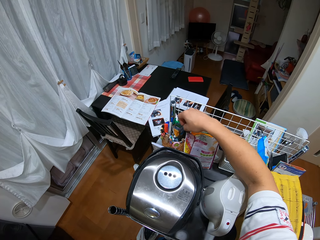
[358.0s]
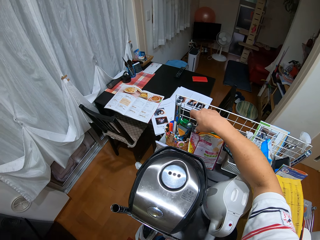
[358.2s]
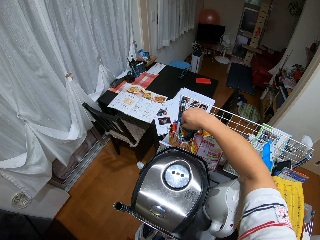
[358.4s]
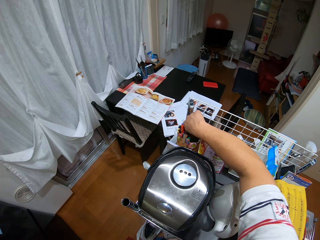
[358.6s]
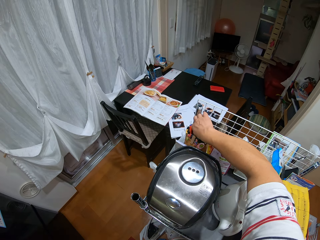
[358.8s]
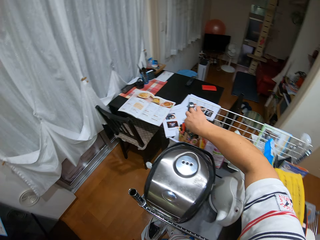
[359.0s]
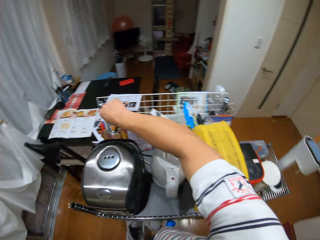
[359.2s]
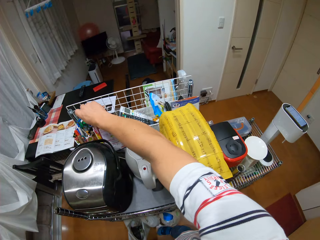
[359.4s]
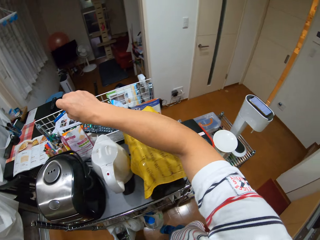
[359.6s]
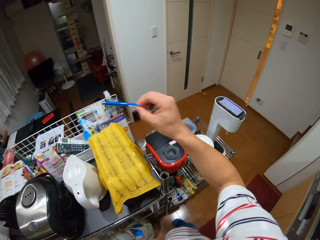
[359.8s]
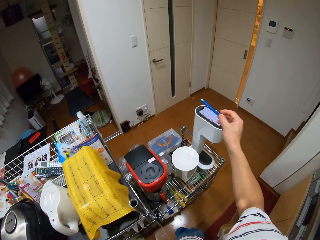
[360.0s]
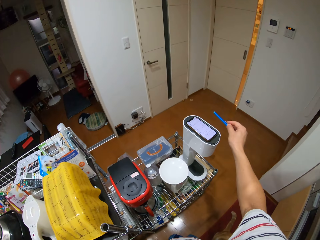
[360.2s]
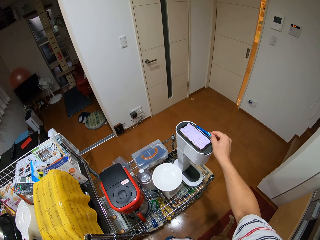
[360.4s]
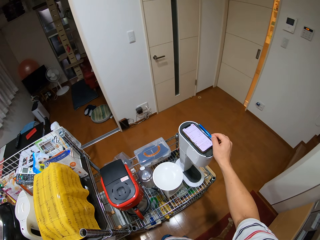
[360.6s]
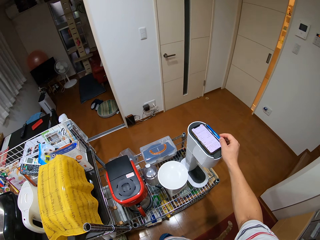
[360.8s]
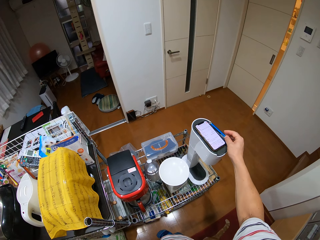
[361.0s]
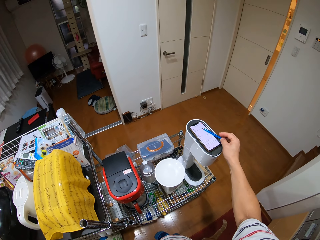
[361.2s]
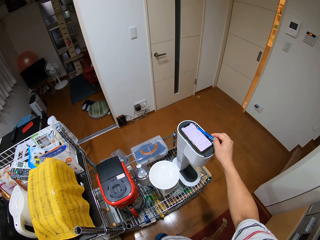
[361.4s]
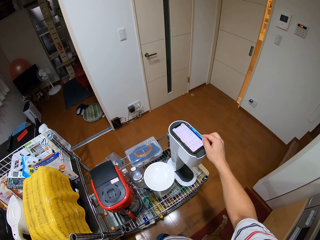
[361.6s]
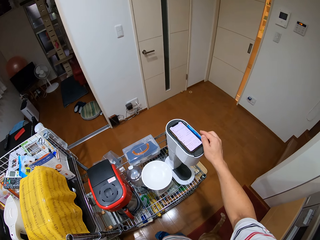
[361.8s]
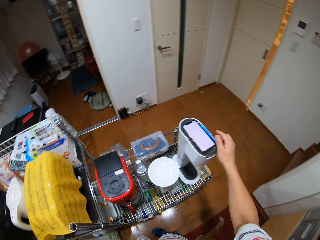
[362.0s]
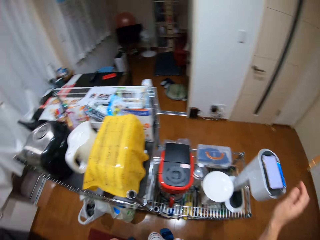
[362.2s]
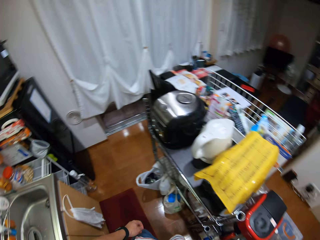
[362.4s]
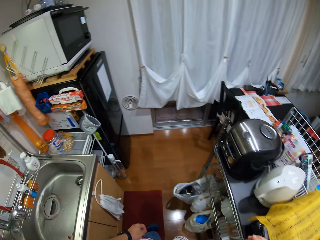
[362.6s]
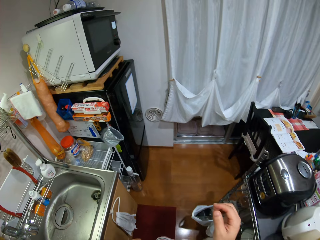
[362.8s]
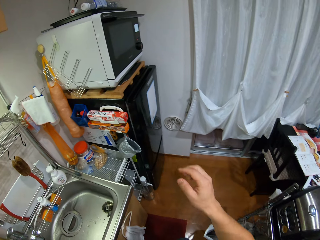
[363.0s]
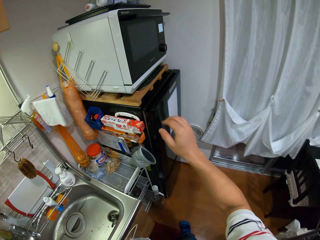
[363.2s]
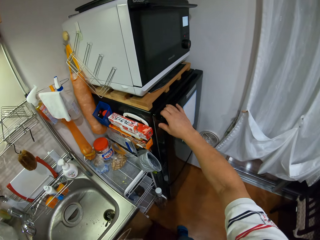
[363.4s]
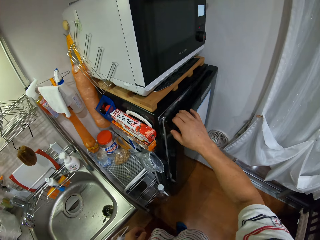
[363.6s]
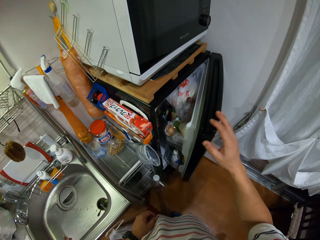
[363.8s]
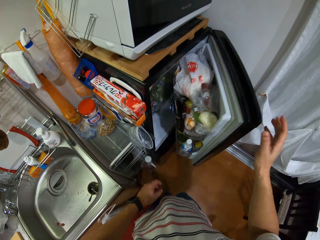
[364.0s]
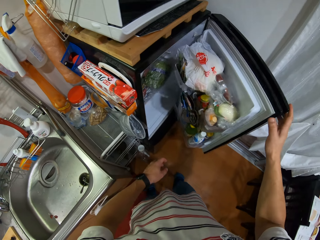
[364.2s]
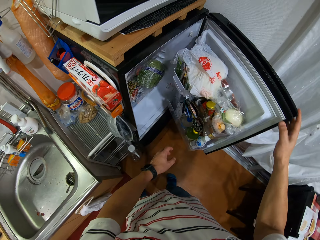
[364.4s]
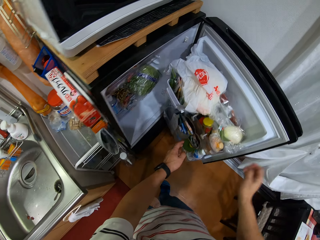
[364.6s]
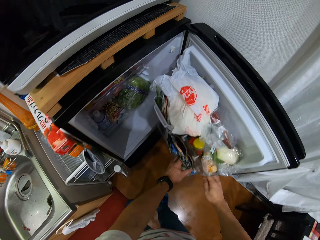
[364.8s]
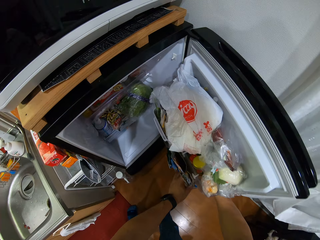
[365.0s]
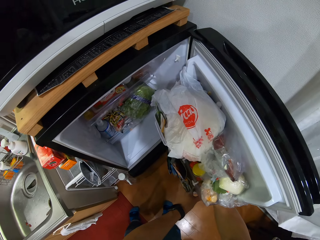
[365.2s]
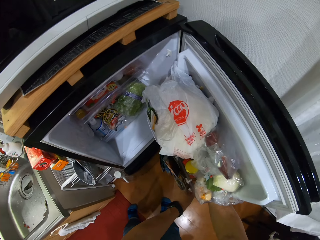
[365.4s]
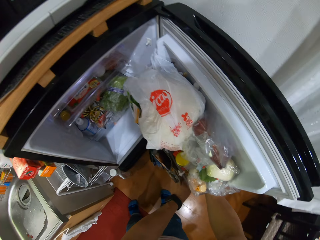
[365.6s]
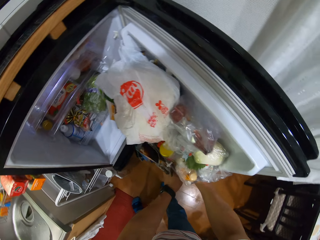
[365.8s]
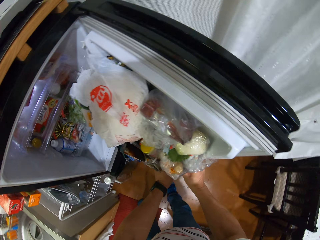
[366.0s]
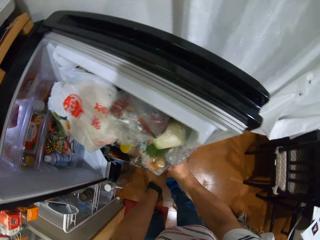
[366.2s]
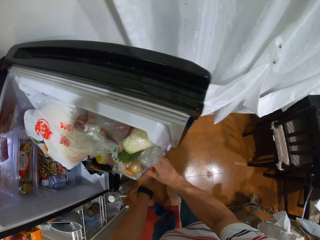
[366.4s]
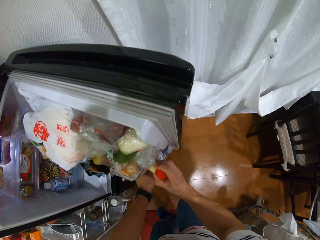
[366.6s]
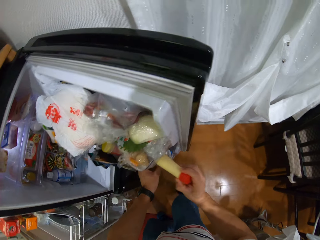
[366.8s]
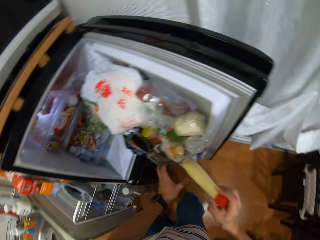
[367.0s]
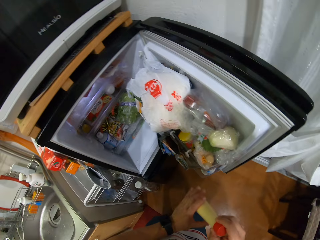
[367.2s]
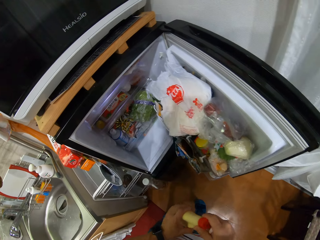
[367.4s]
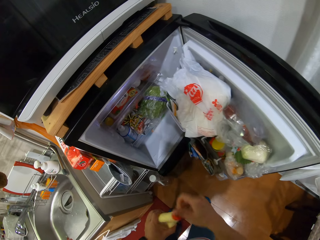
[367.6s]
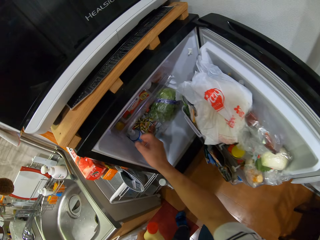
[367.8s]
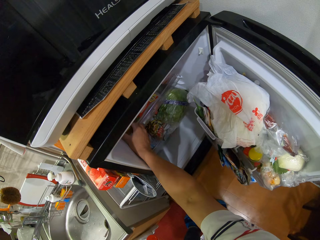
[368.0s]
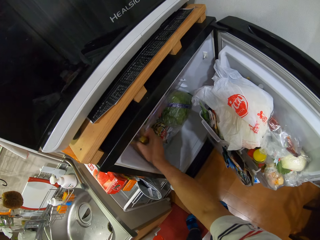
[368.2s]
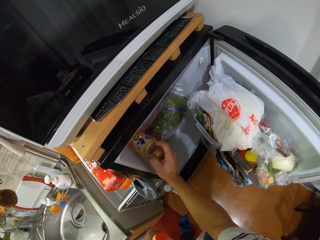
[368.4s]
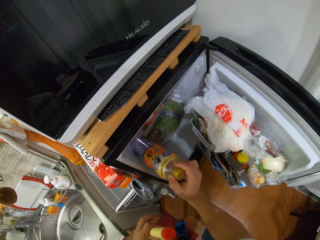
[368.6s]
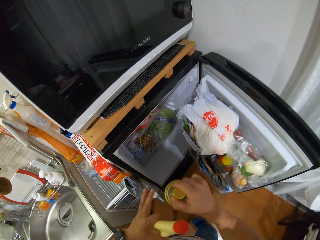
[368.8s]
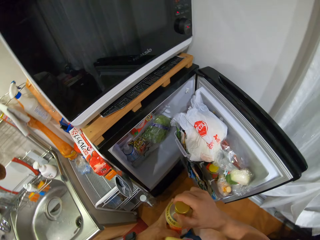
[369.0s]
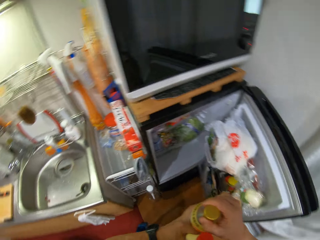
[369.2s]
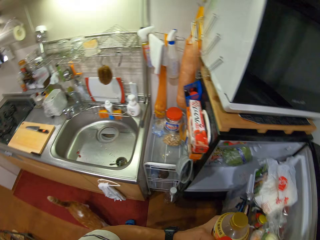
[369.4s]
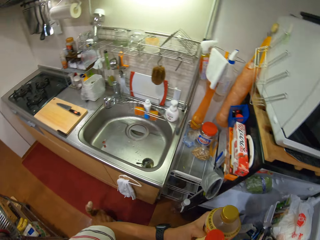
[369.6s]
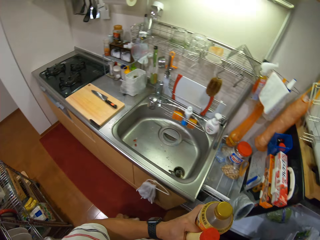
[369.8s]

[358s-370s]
The camera wearer takes a phone pen. They turn around. They put the phone pen near the phone. They turn around, look around, and walk around. They open the fridge. They take a bottle of spices in the fridge. They hold the bottle of spices with the left hand. They take another spice bottle. They hold the bottle of spice with the left hand.

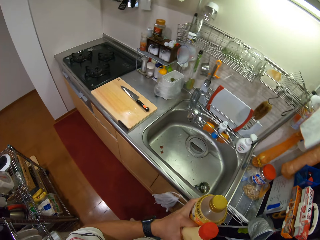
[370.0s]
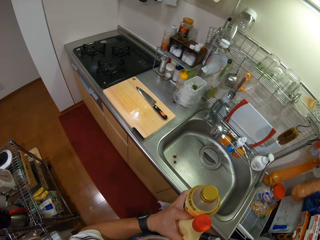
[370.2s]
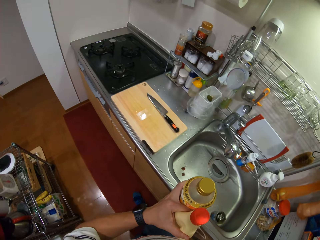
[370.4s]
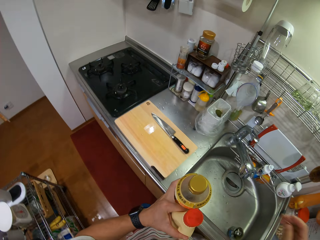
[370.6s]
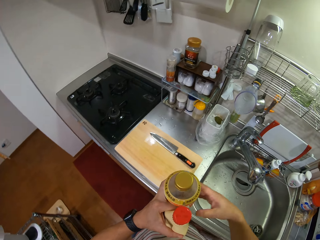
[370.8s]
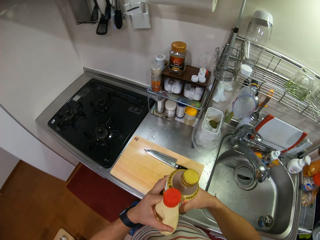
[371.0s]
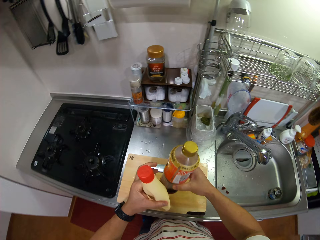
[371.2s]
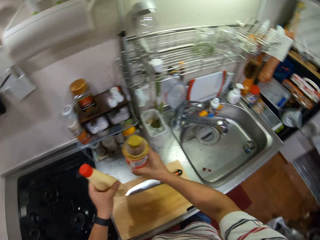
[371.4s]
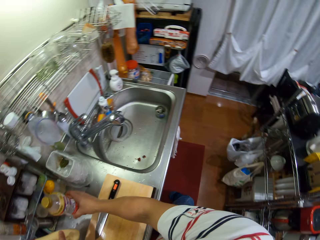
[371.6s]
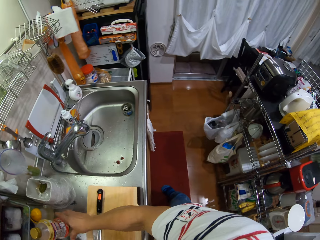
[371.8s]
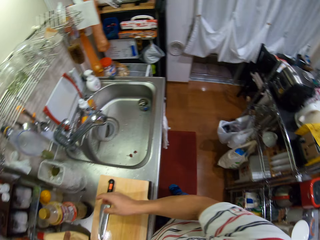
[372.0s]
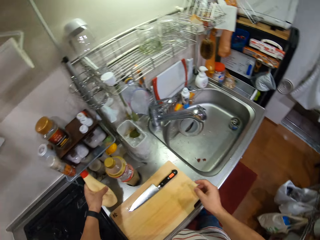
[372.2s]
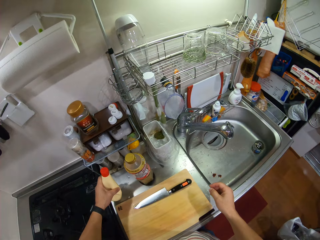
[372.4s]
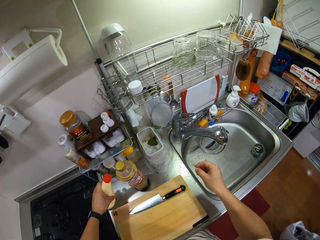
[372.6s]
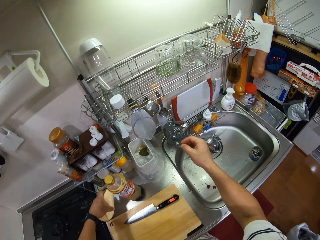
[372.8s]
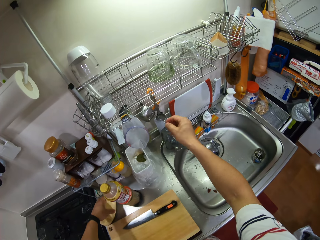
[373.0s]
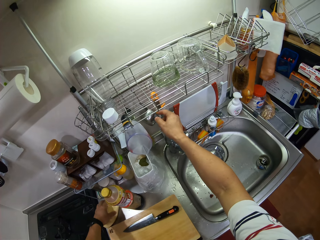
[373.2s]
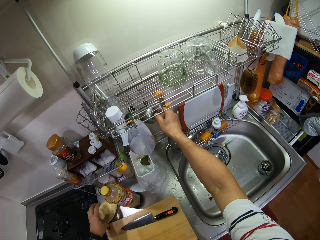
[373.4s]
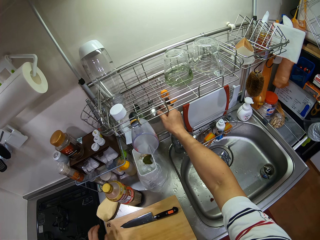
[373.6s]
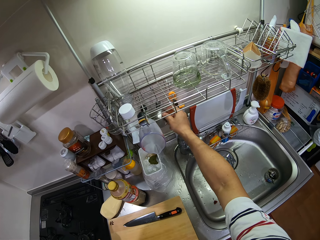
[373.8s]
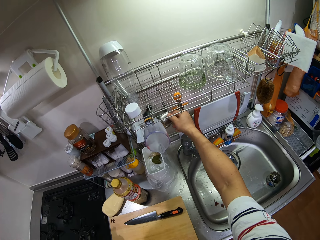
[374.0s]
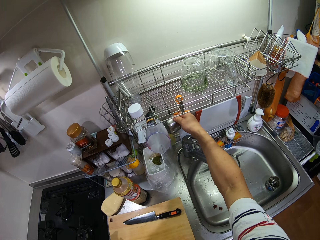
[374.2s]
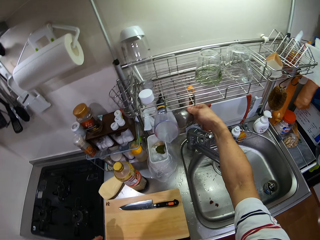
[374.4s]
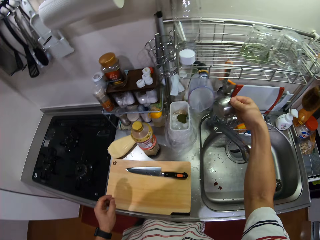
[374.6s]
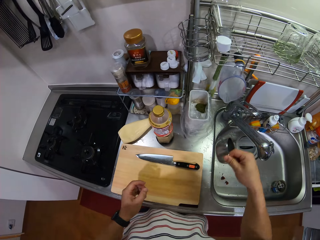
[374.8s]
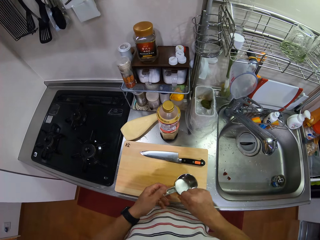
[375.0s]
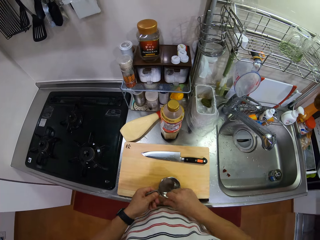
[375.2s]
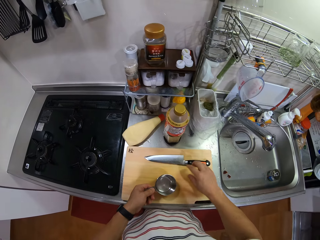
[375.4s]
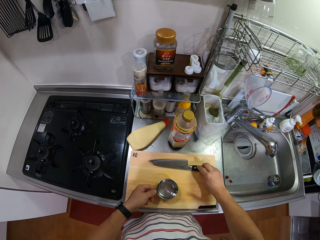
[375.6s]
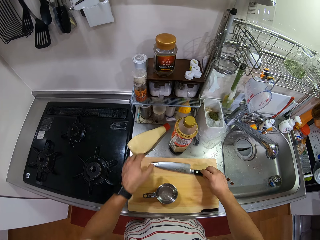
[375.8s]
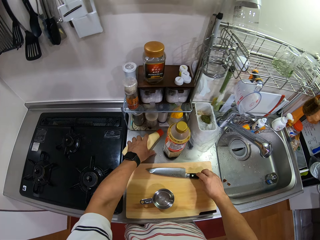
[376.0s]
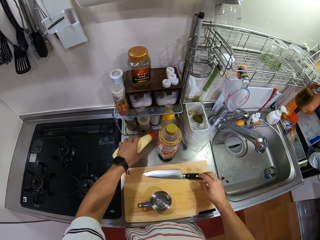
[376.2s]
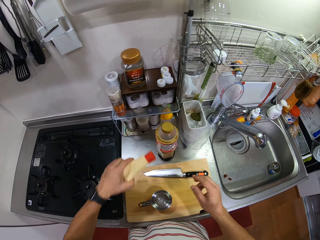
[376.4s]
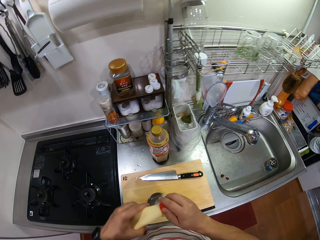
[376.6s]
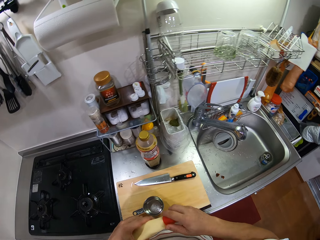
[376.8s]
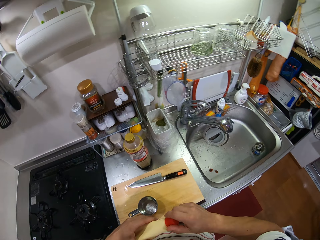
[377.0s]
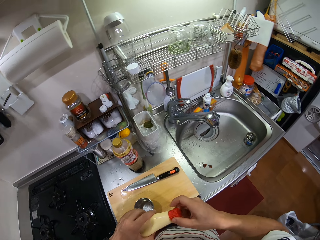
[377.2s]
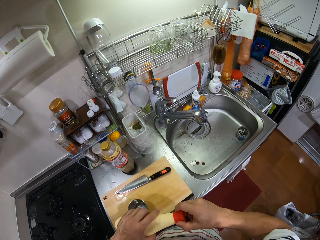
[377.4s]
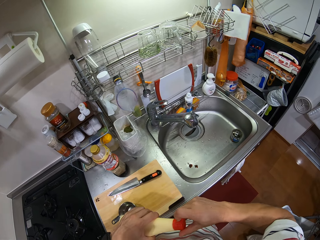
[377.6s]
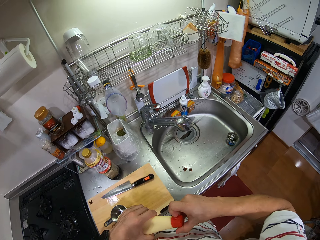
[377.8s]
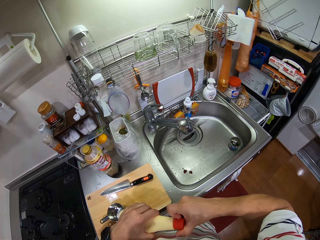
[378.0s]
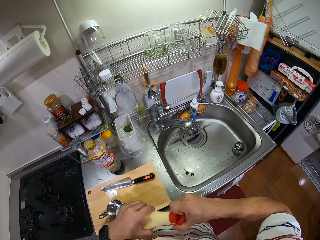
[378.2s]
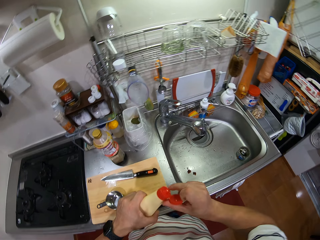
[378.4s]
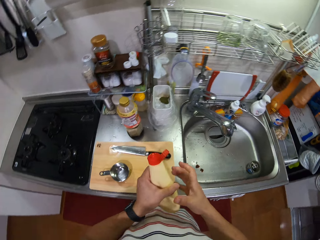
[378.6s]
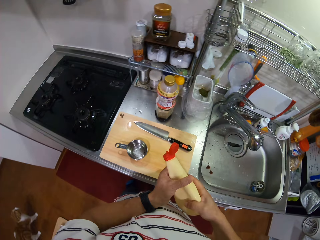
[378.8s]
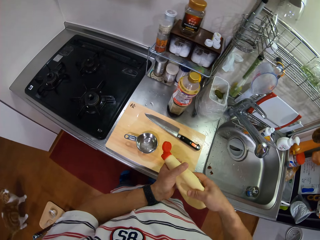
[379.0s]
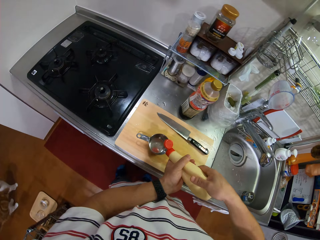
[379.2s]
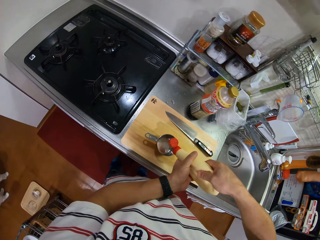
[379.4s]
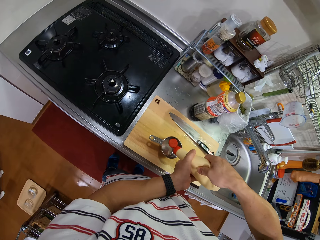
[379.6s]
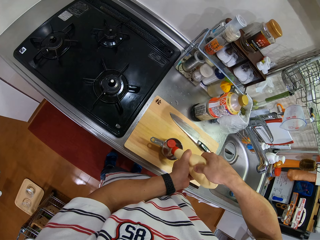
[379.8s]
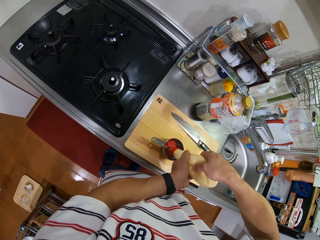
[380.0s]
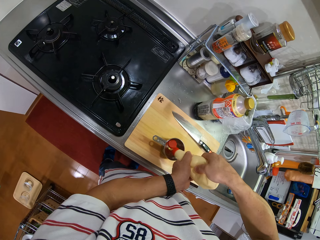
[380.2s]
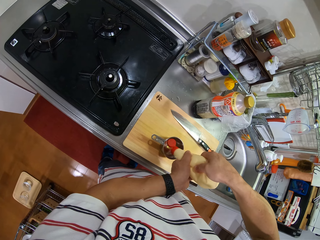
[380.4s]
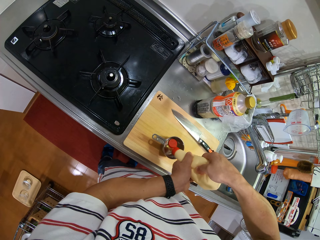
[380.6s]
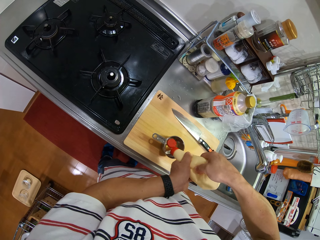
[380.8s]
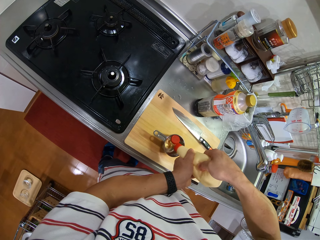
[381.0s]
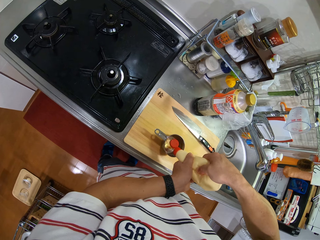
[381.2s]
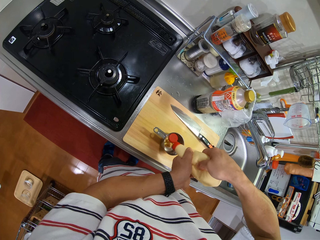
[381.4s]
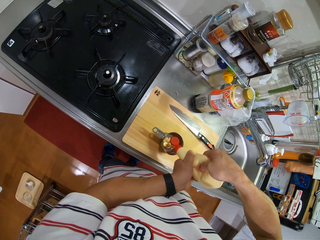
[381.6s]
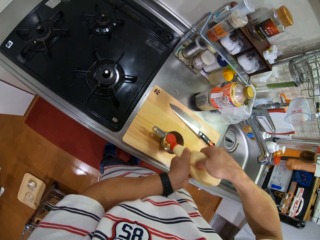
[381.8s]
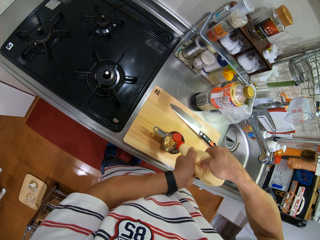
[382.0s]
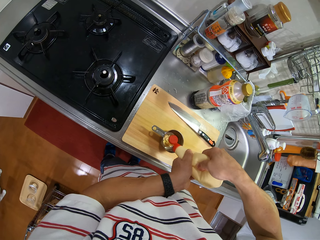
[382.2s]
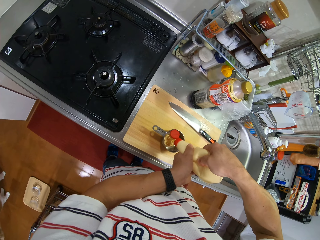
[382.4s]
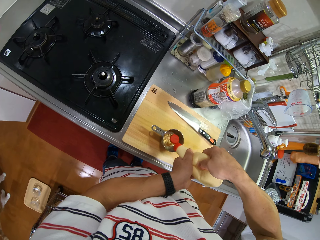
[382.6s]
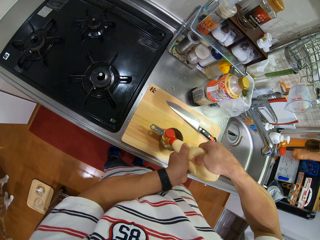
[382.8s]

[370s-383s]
The camera wearer looks around. They close the fridge. They walk around. They put the plastic bottle on the kitchen counter. They look around. They pick the measuring cup on the rack. They put the measuring cup on the chopping board. They pick the plastic bottle on the kitchen counter and touch the knife on the chopping board. They open the plastic bottle. They put the sauce in the measuring cup.
